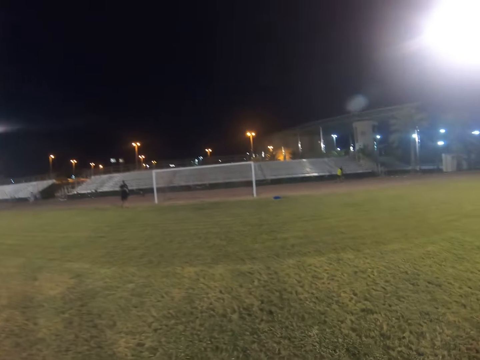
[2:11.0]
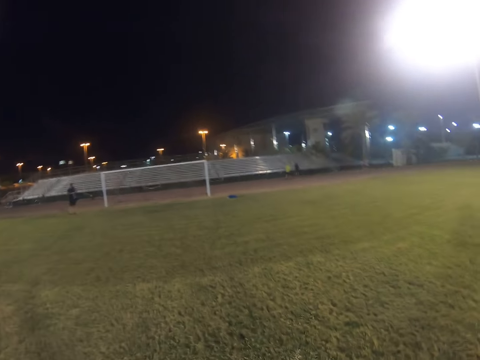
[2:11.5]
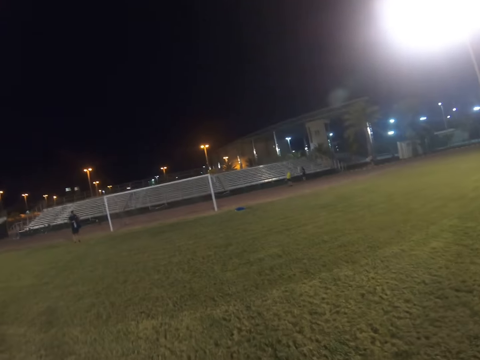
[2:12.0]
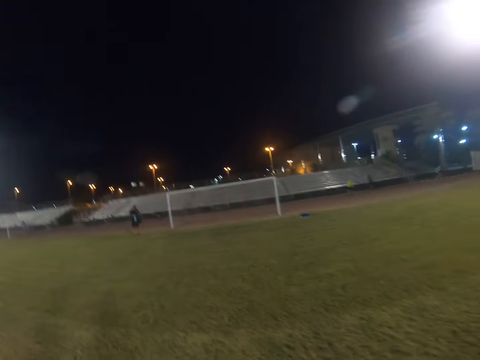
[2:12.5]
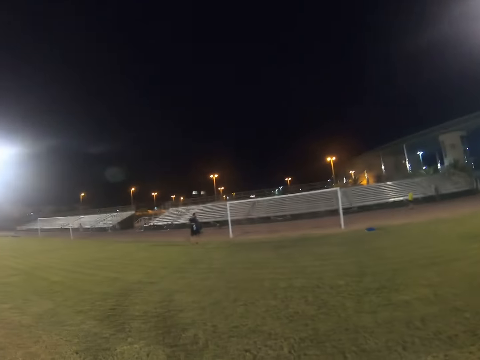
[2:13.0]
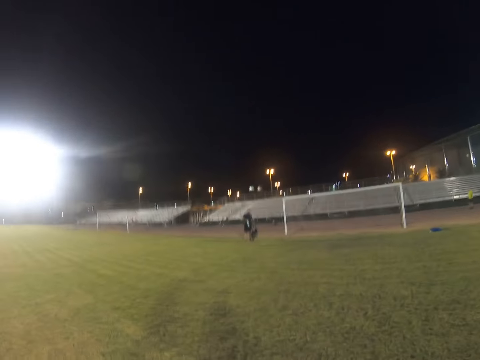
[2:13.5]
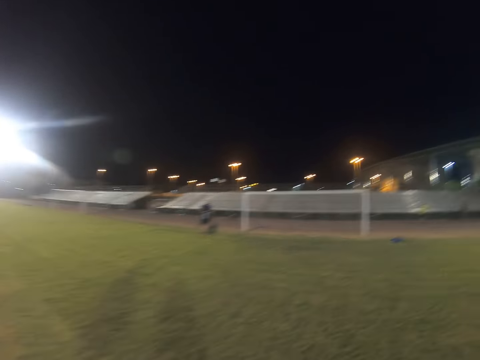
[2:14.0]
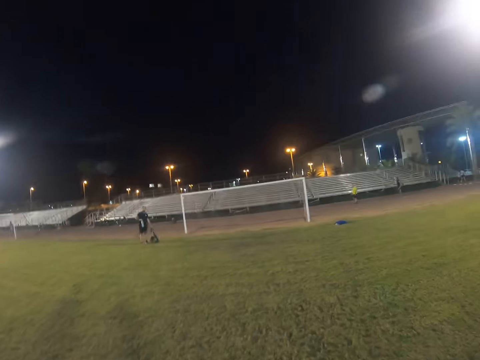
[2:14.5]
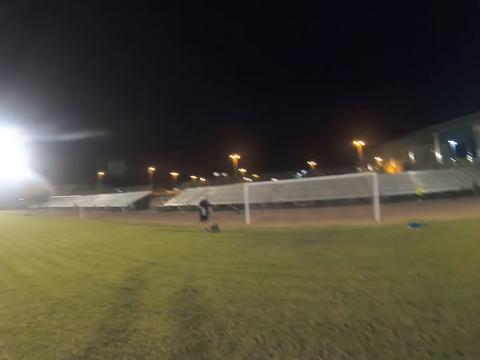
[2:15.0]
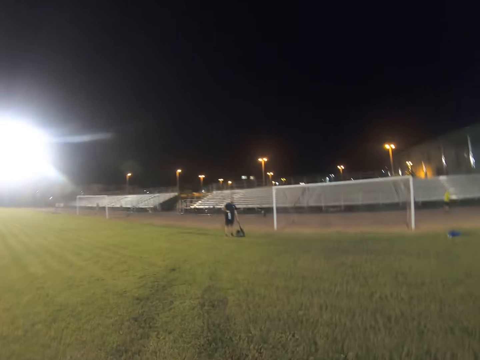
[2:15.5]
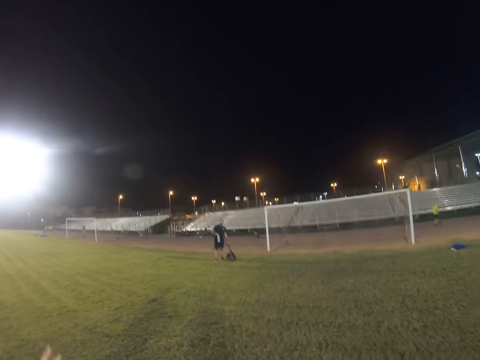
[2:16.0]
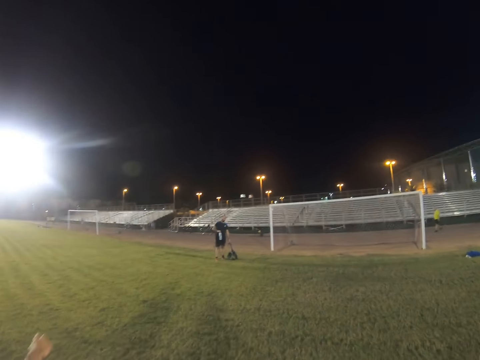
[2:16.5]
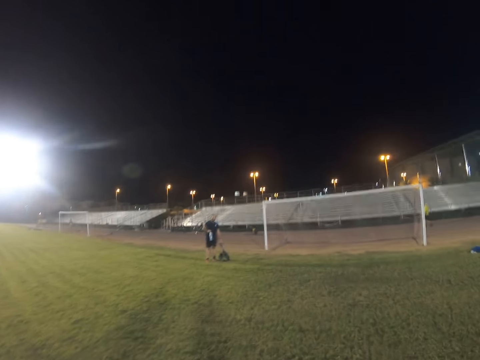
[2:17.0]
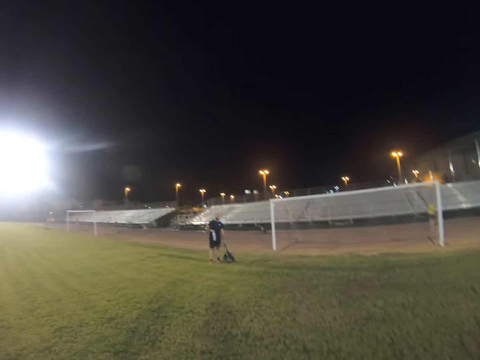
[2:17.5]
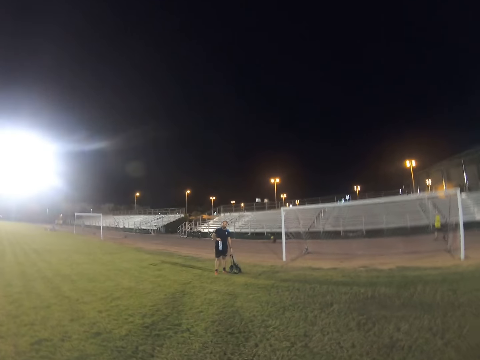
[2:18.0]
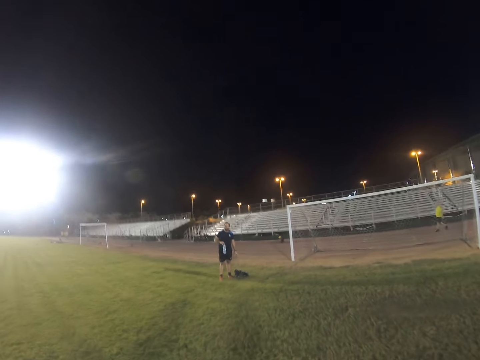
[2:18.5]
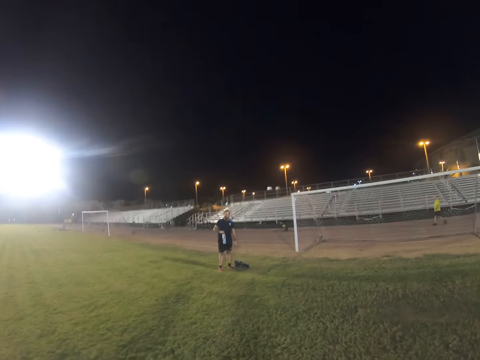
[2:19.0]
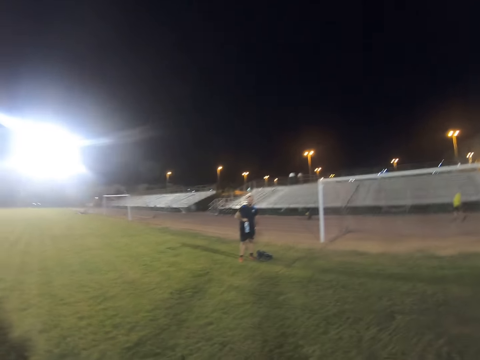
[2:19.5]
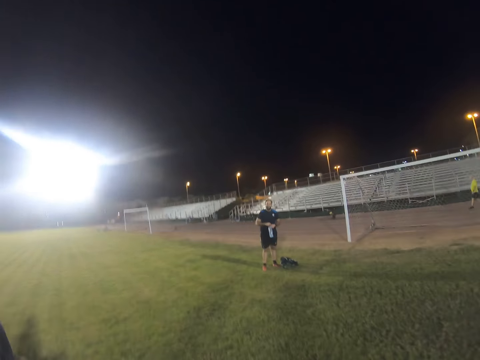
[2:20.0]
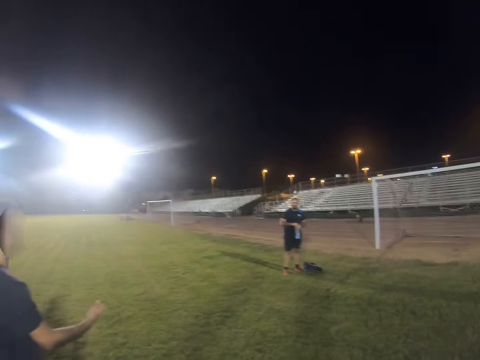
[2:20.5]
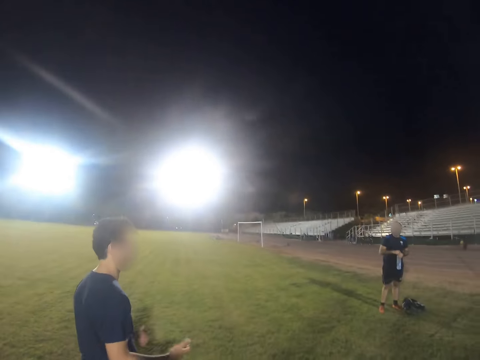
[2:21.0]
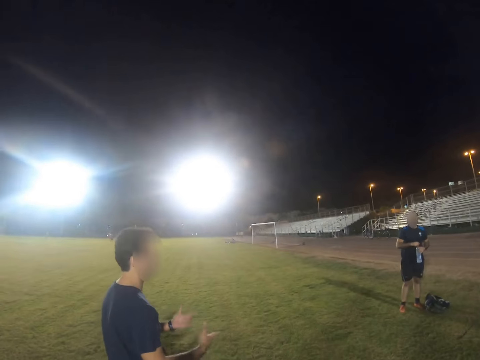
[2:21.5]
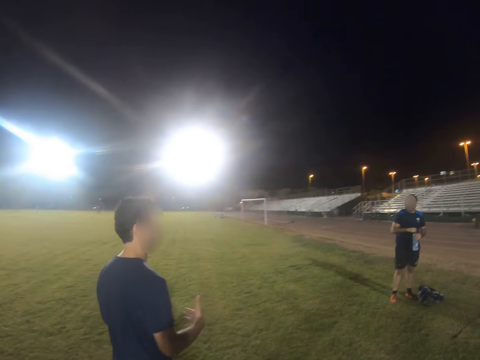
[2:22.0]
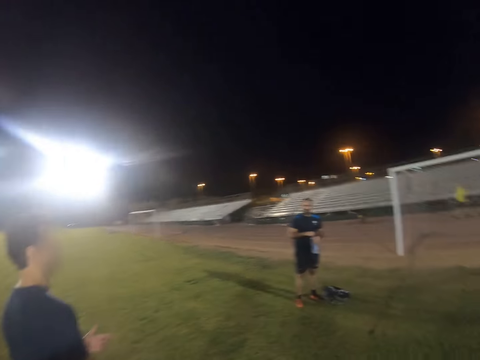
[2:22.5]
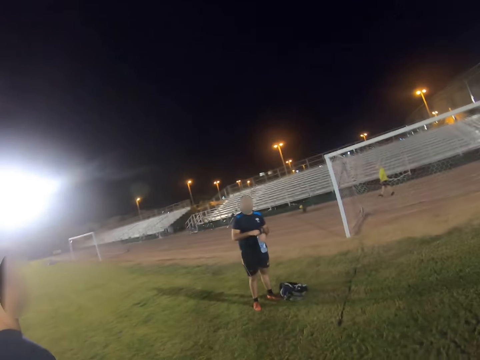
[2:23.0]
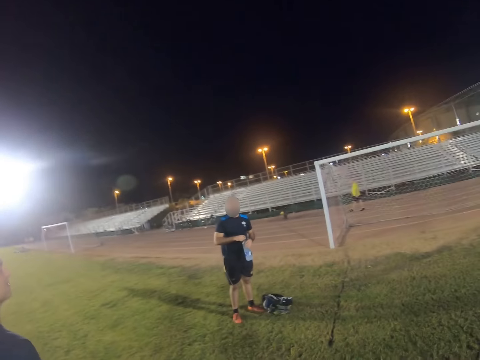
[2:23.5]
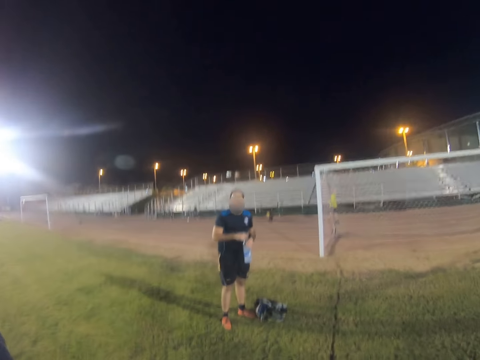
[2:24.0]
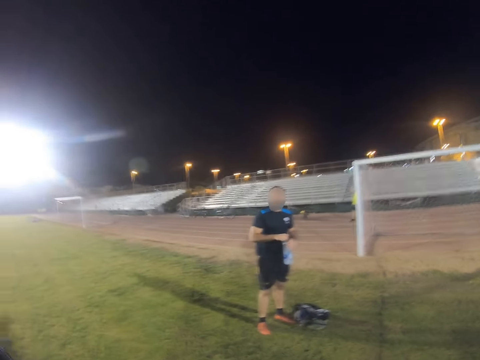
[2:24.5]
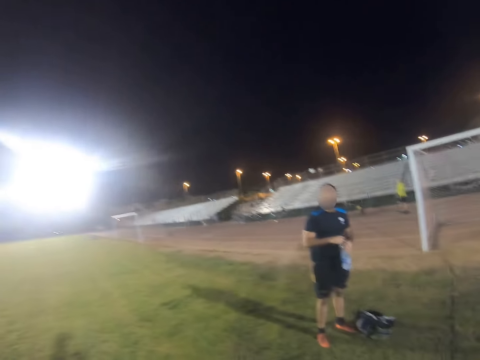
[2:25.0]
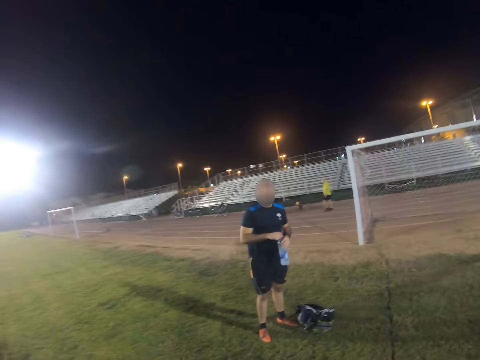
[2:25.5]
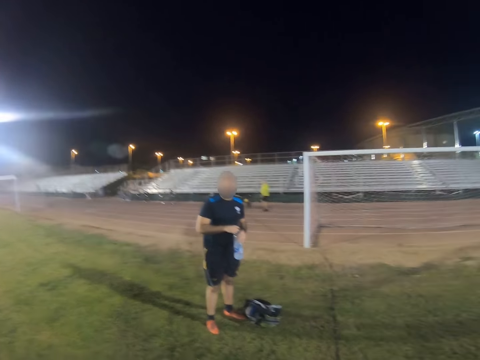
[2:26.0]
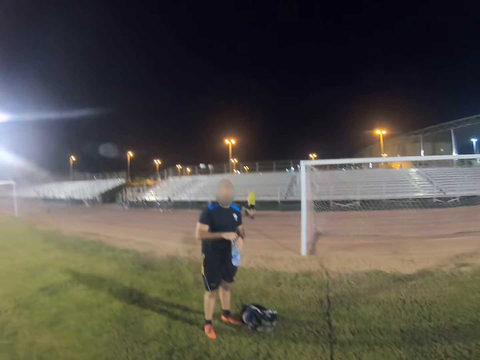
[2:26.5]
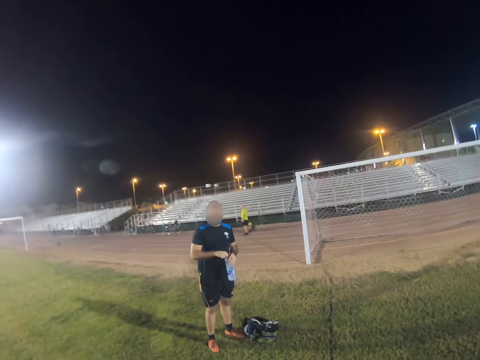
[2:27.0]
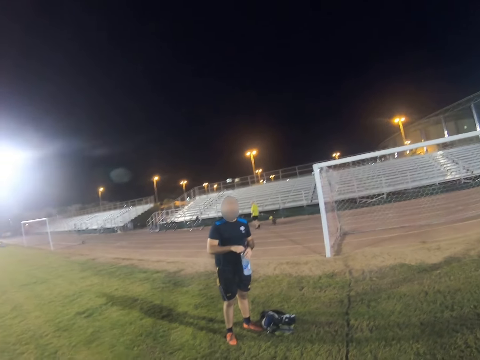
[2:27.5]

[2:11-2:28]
The camera wearer walks with a man. The man holds the water bottle.

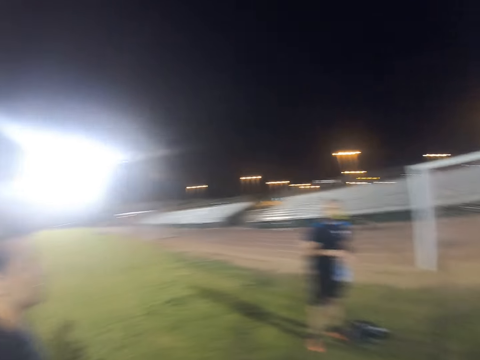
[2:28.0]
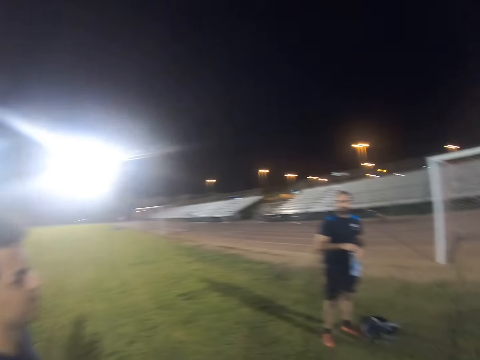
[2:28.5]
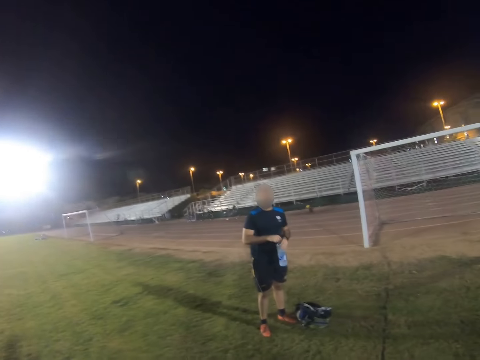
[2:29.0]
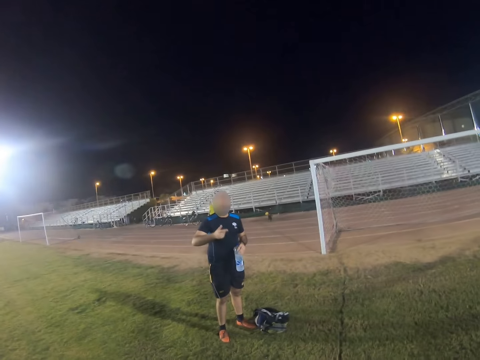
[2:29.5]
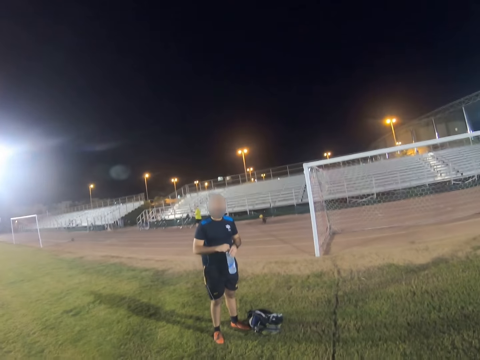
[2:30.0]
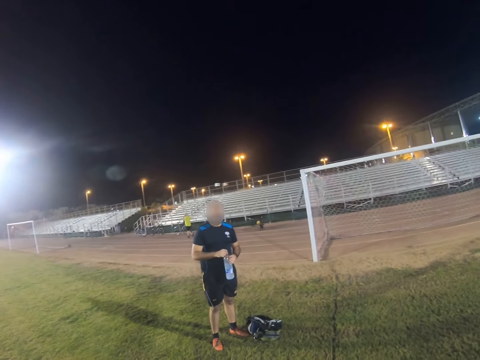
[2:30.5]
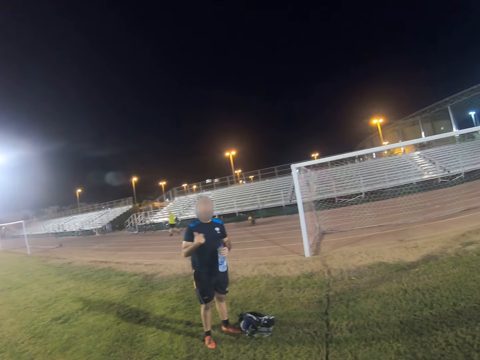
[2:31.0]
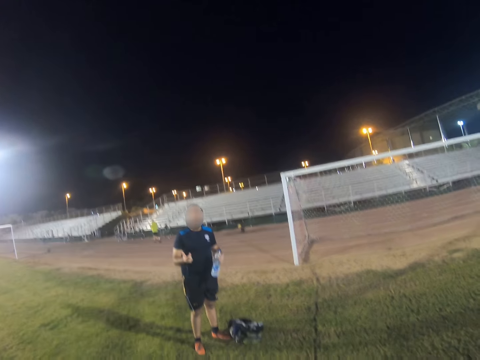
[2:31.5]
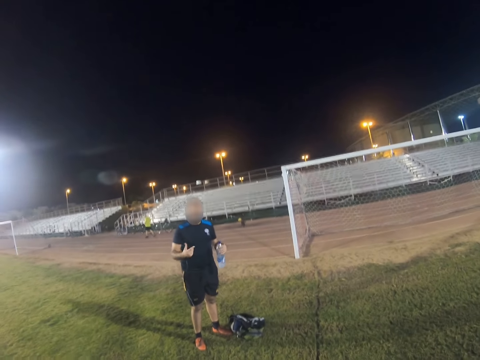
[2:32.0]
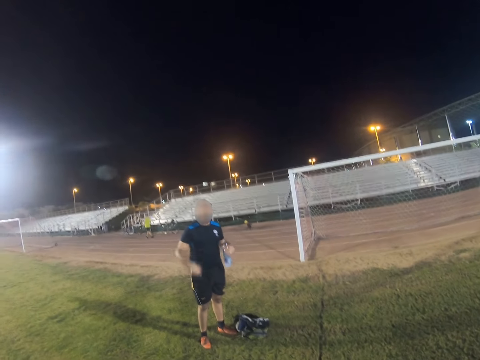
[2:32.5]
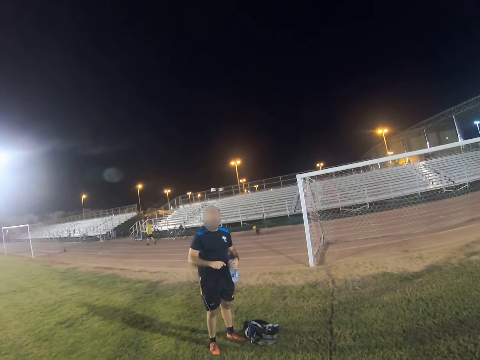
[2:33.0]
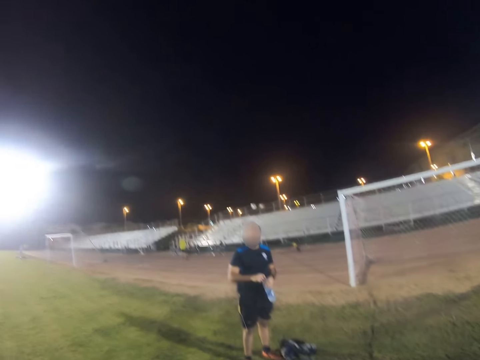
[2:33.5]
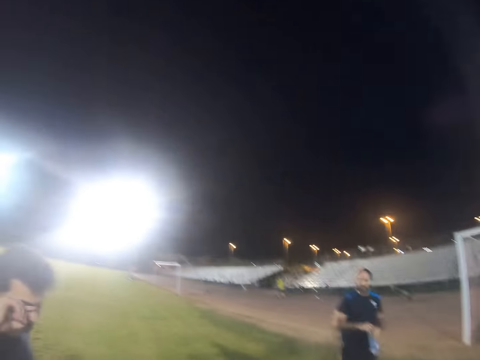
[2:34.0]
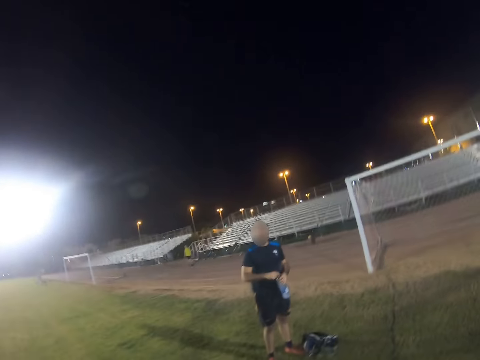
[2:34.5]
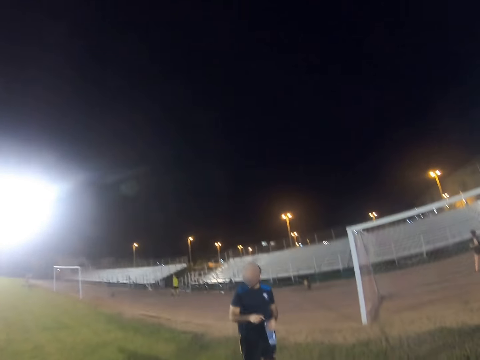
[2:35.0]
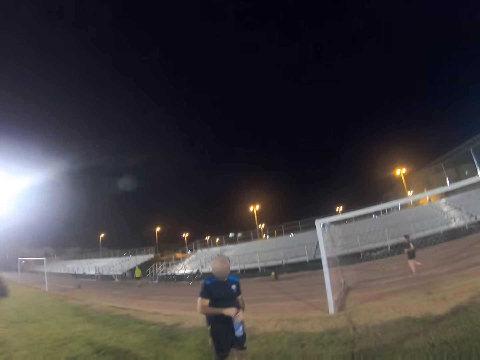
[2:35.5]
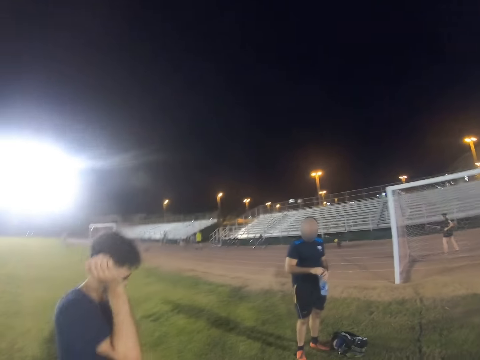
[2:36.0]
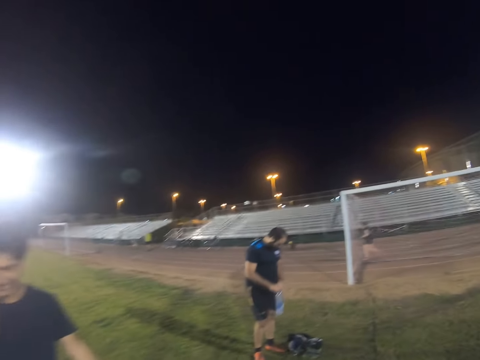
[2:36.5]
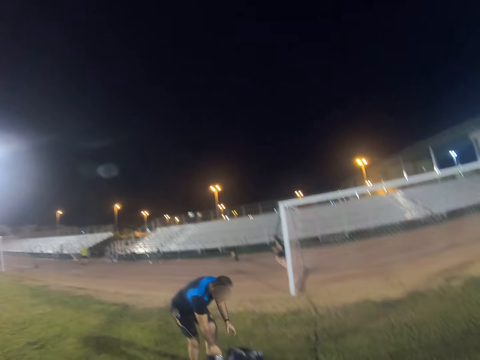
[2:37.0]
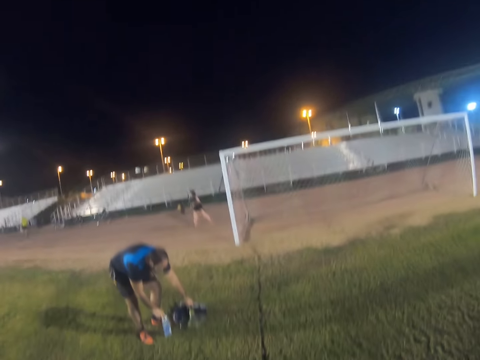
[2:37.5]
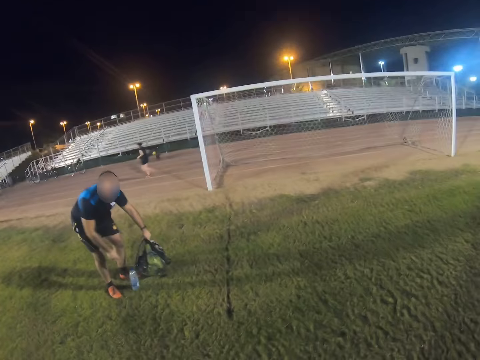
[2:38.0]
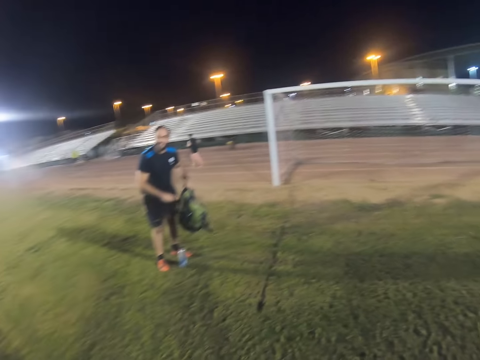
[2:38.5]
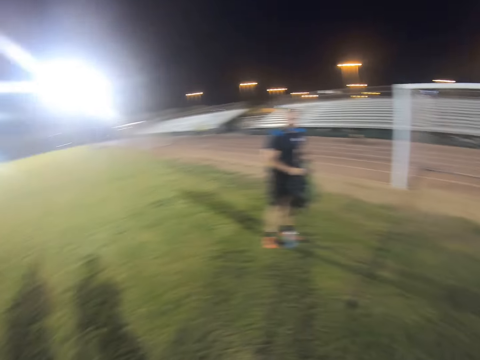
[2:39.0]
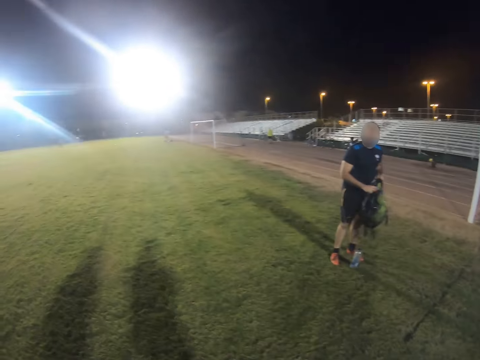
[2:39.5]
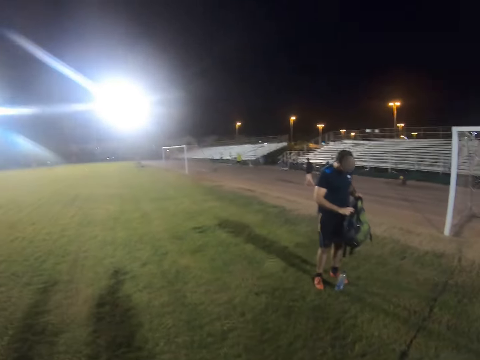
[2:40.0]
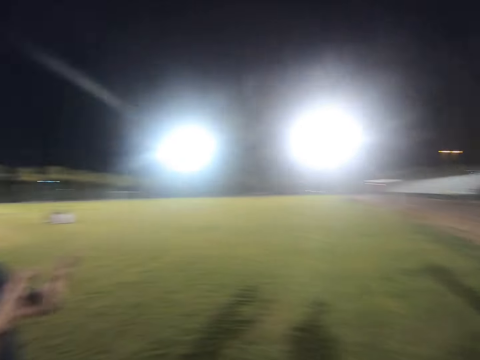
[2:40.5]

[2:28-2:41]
The camera wearer and a person talk to another person. A man takes the bag.
